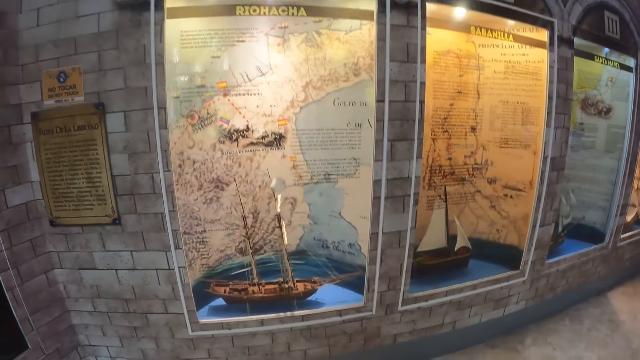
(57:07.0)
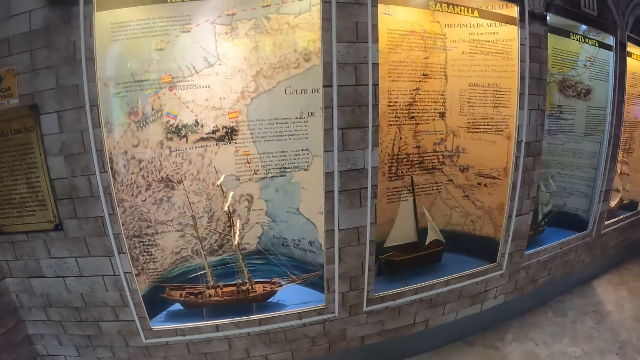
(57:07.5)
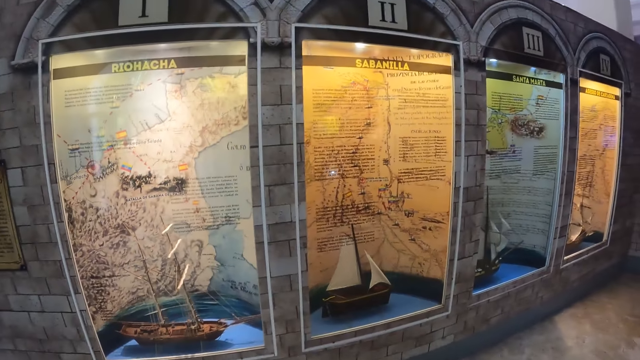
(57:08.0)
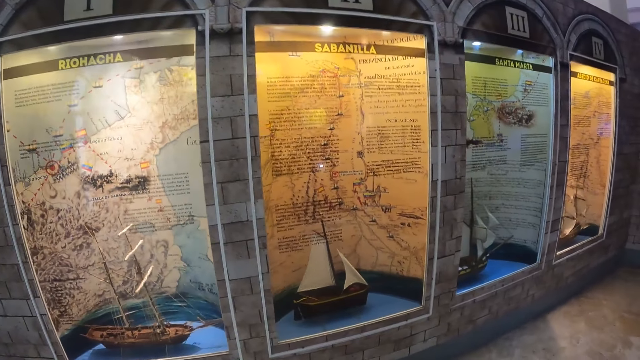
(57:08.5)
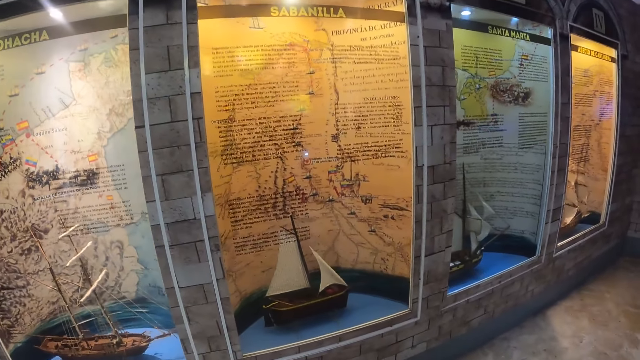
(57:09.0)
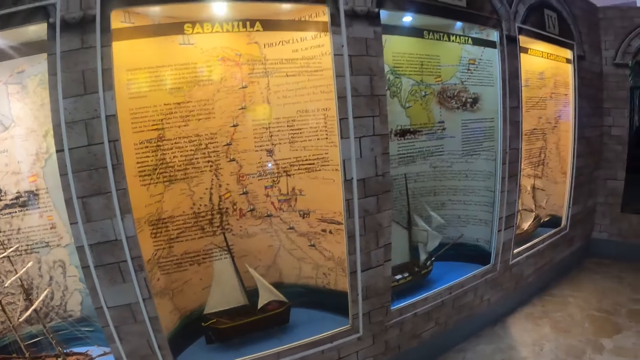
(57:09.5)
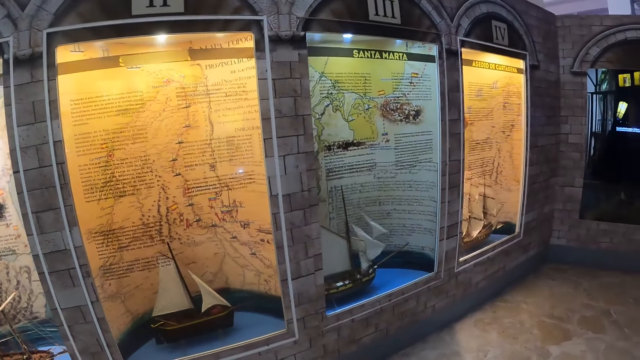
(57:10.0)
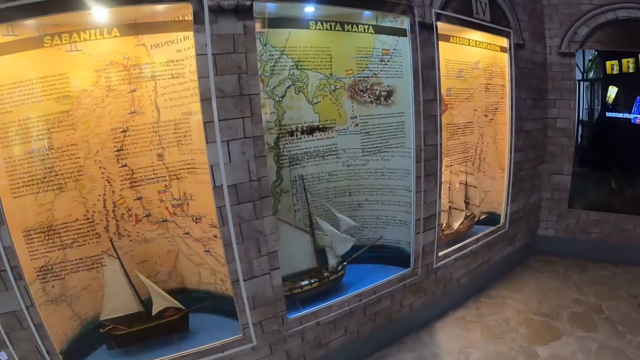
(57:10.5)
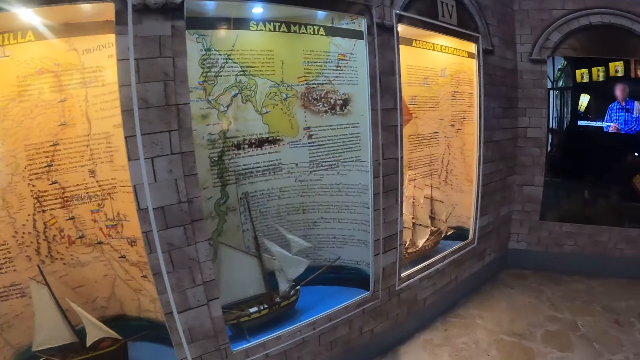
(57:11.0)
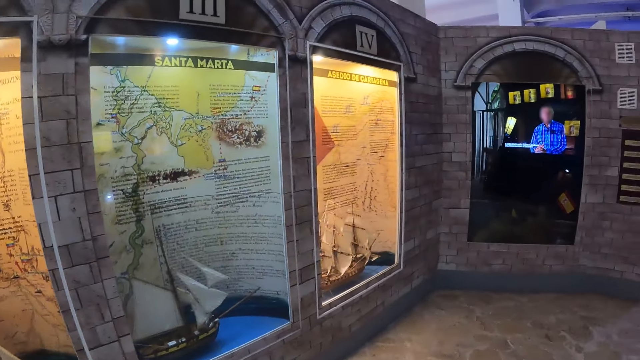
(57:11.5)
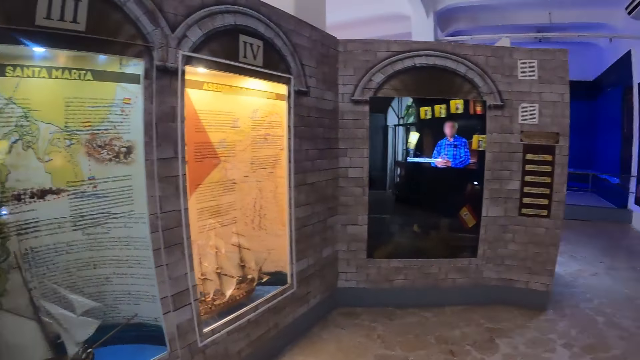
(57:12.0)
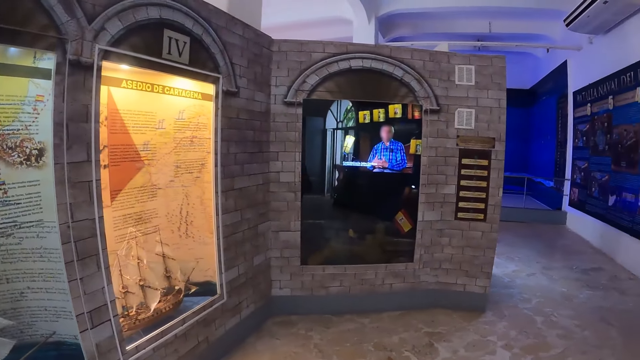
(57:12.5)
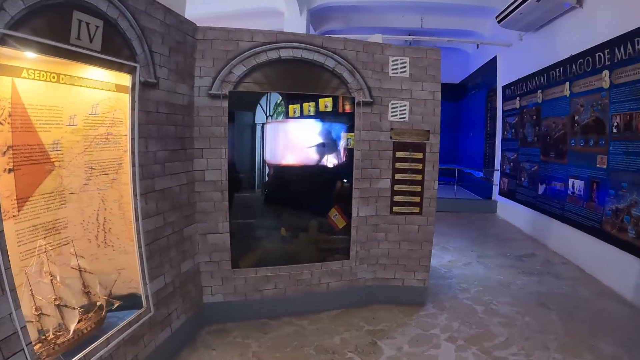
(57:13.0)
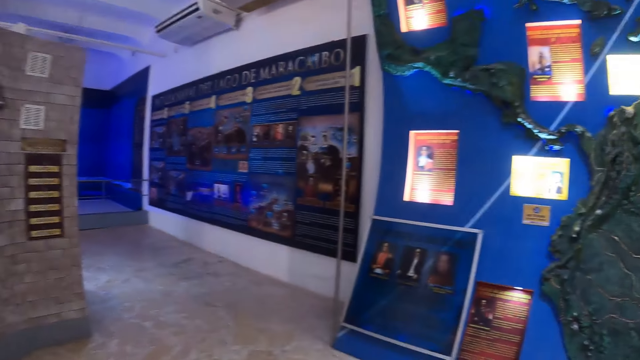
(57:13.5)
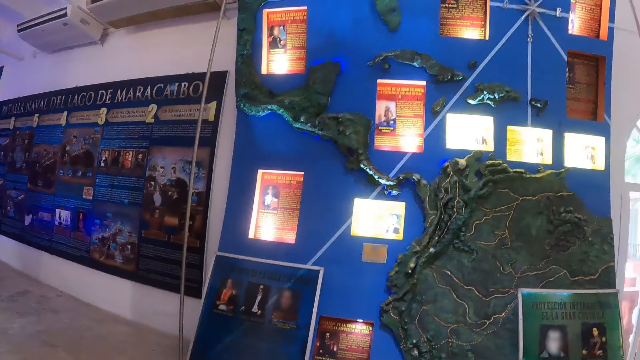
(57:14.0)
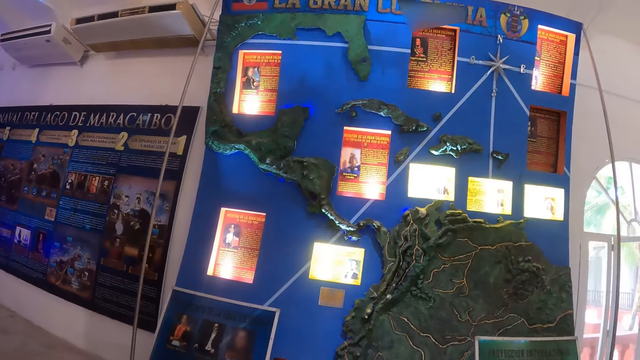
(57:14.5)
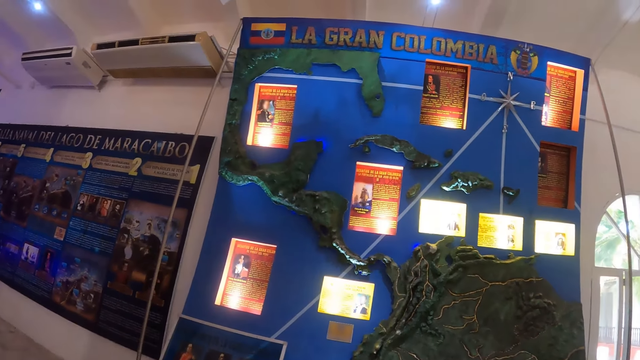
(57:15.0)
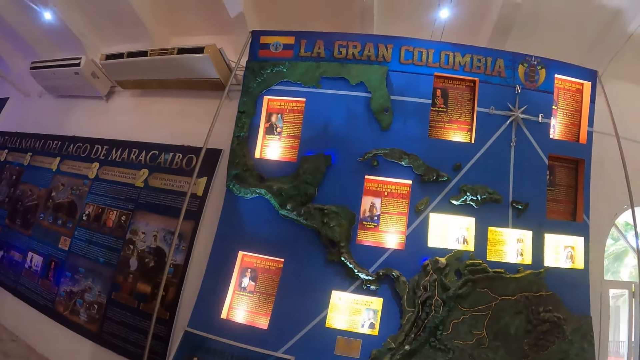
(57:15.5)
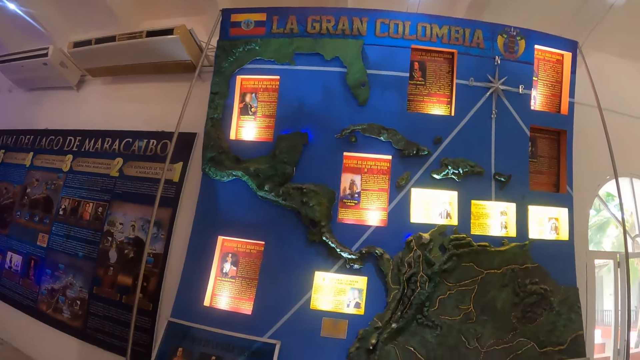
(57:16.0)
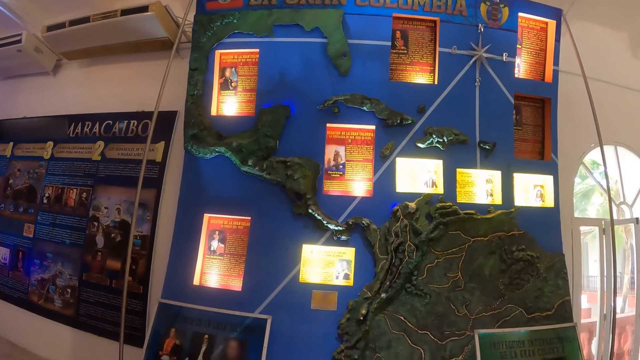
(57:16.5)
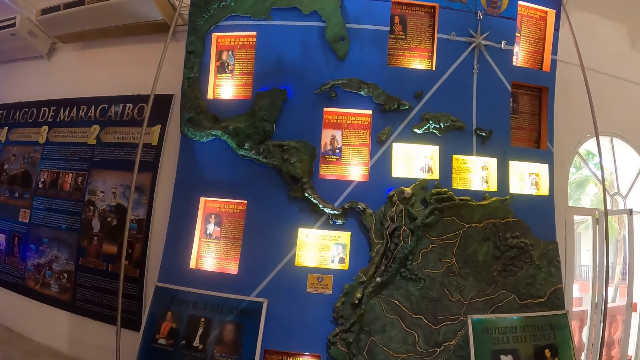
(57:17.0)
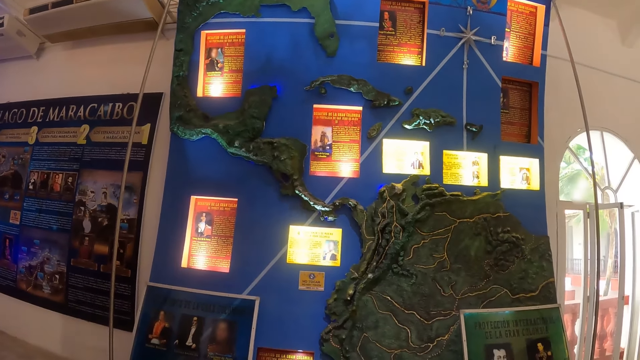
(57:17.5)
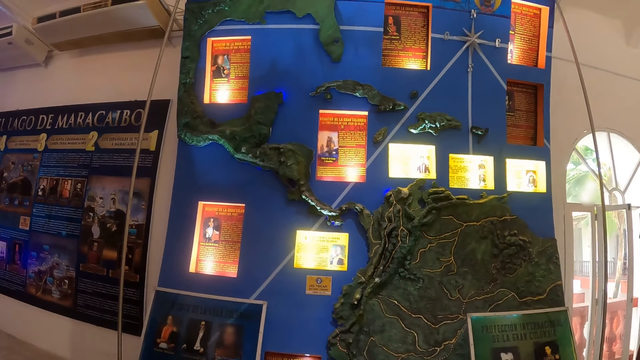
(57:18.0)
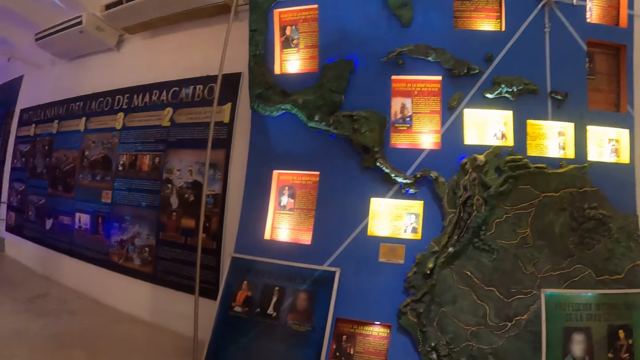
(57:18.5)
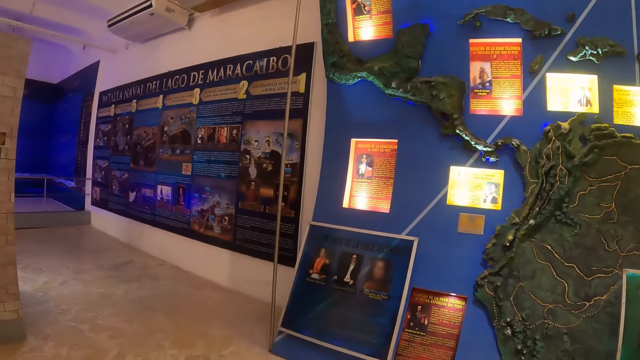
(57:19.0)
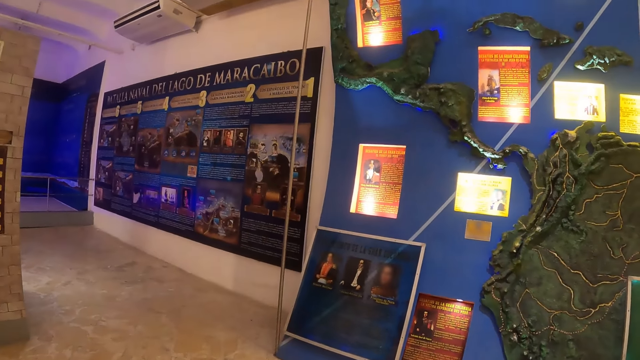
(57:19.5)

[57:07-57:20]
The camera wearer looks around the museum. They look at a picture.

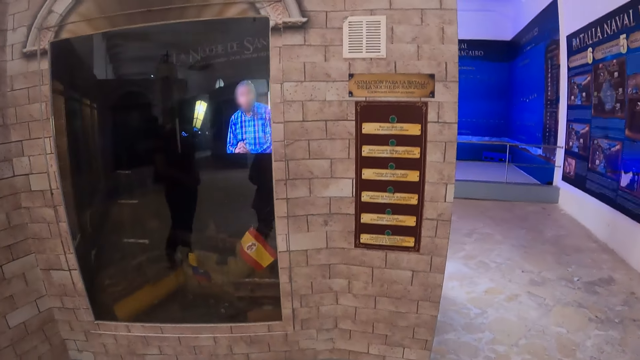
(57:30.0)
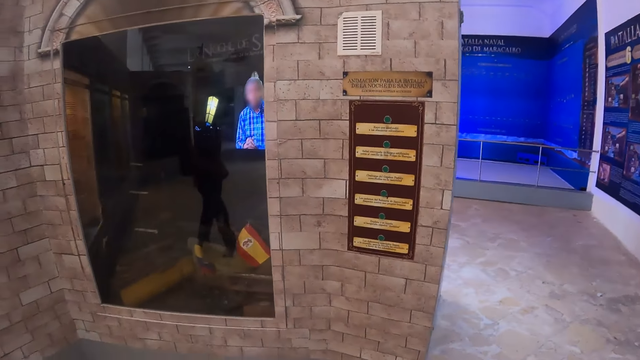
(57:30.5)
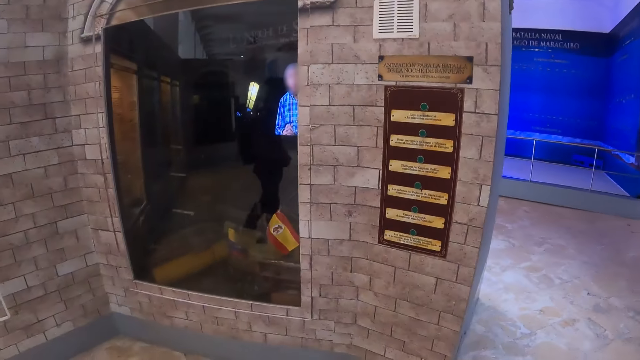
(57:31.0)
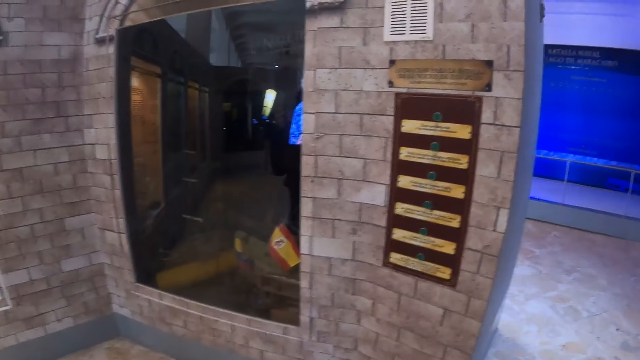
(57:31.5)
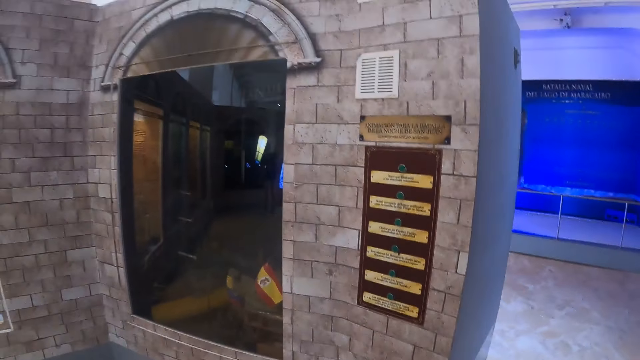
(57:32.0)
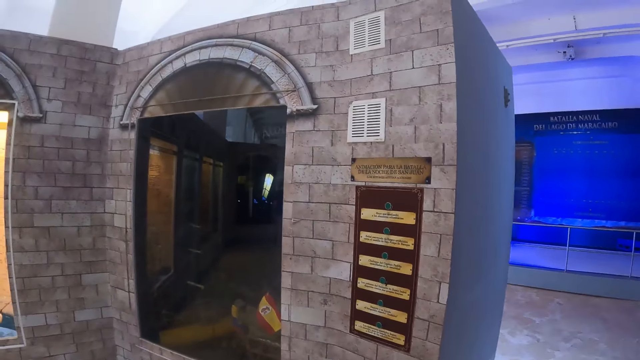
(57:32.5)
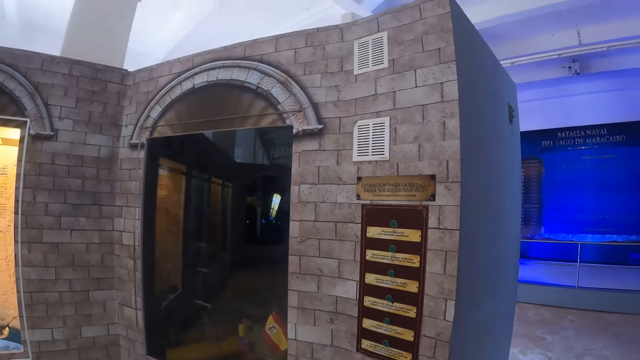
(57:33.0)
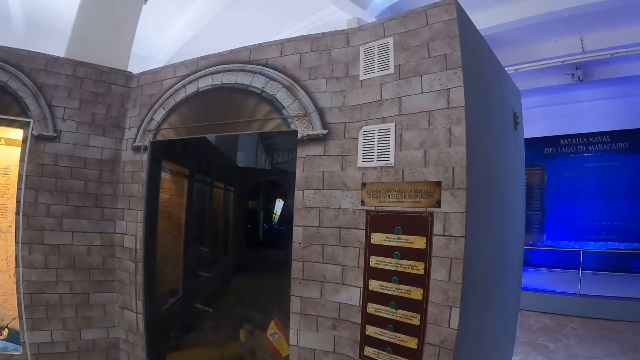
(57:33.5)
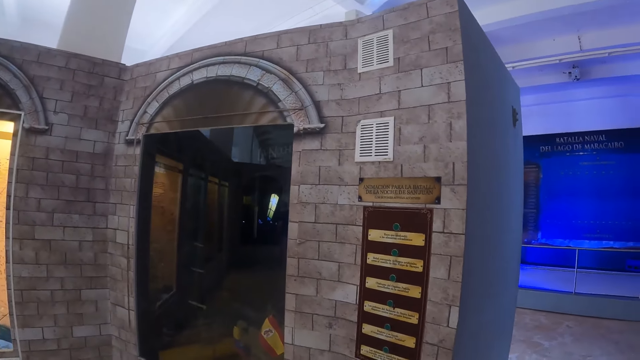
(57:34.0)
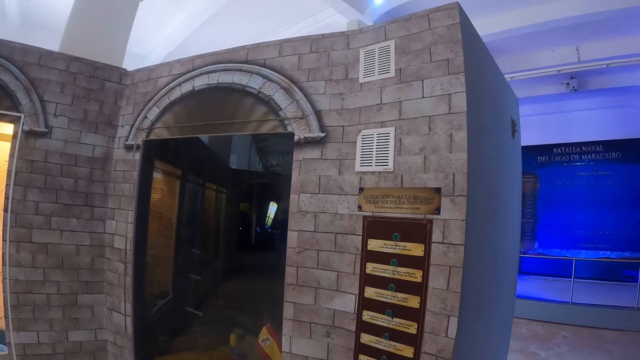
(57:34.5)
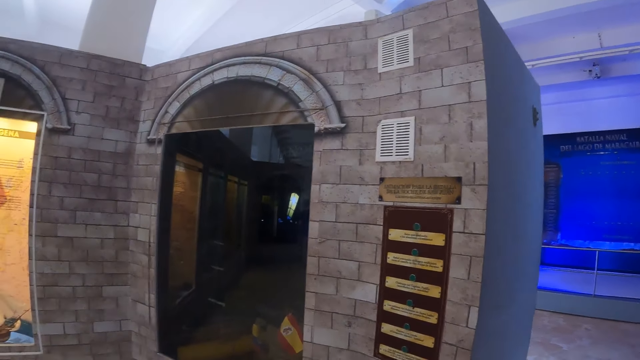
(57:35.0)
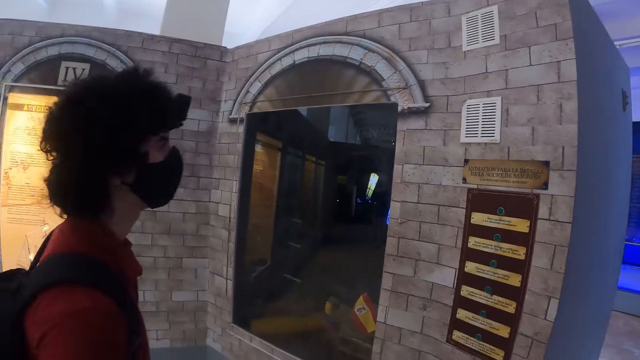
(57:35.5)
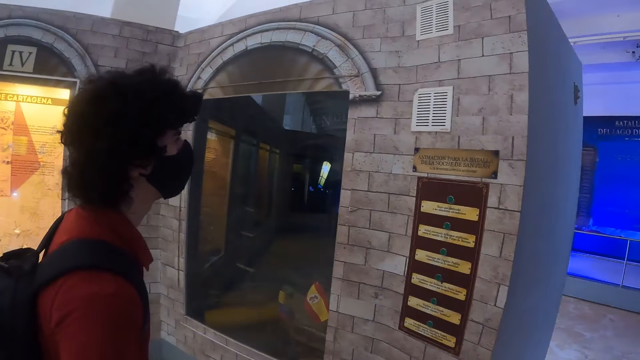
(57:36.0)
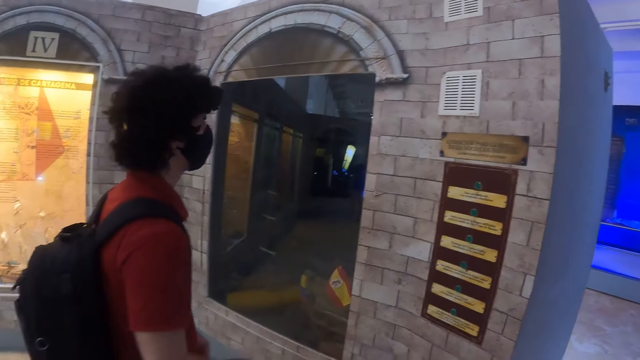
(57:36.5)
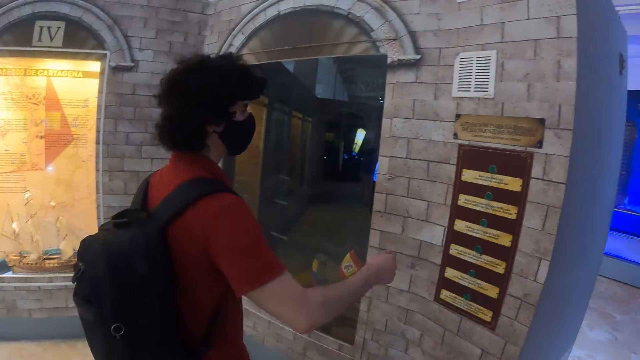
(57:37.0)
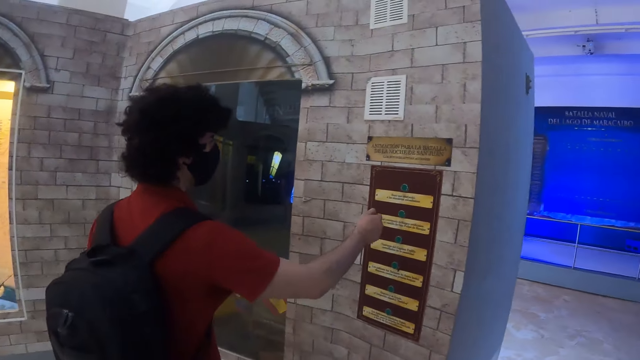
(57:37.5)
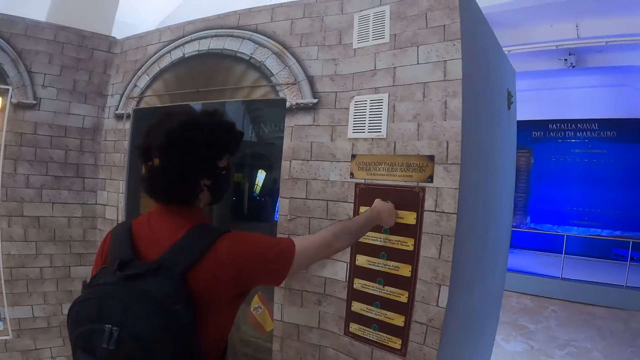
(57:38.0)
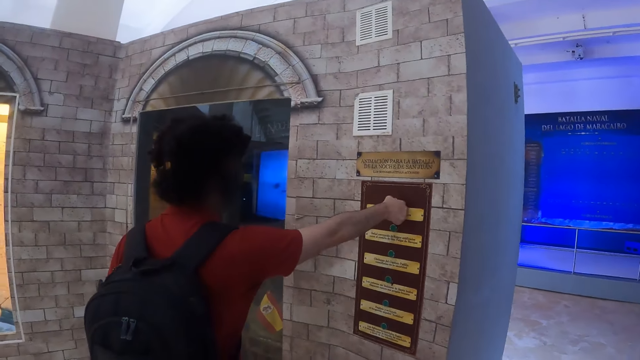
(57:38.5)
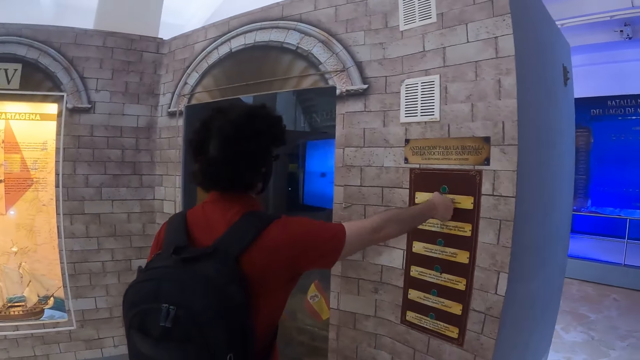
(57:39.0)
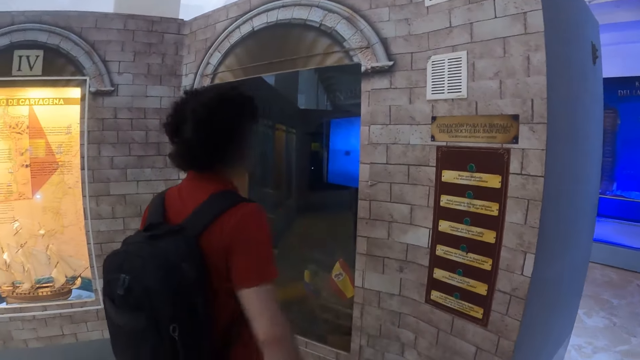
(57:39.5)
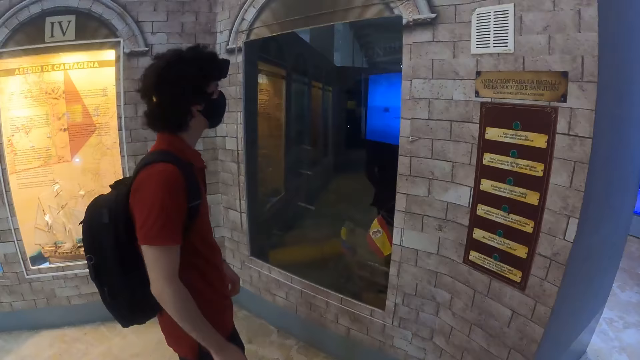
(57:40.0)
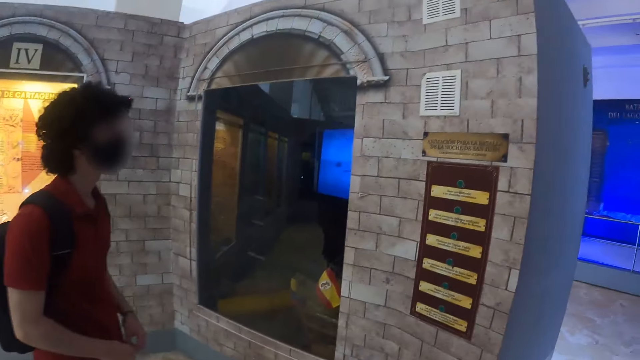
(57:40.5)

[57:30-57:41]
The camera wearer walks inside a mall. A man presses a button.
